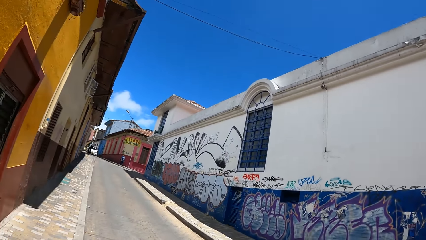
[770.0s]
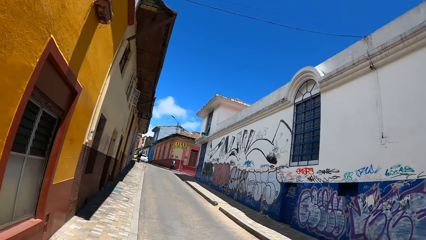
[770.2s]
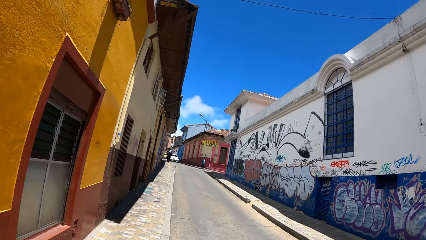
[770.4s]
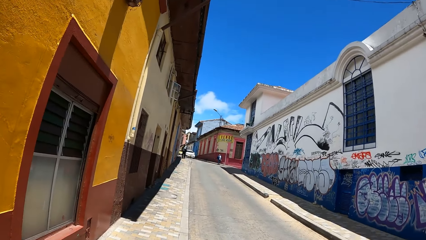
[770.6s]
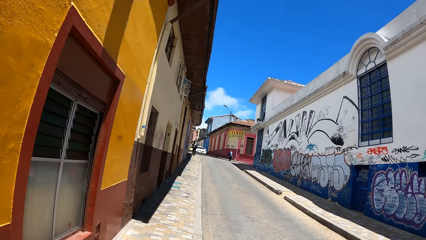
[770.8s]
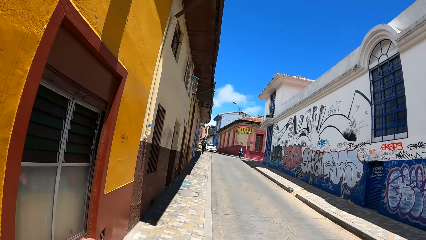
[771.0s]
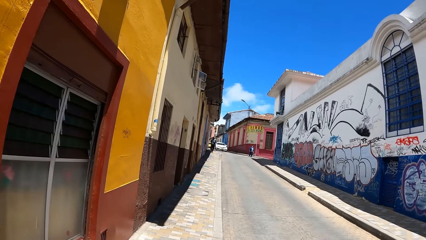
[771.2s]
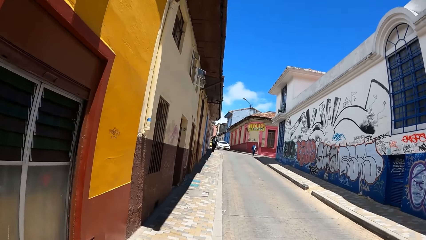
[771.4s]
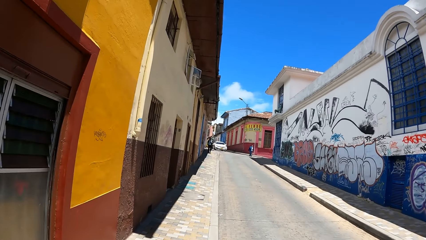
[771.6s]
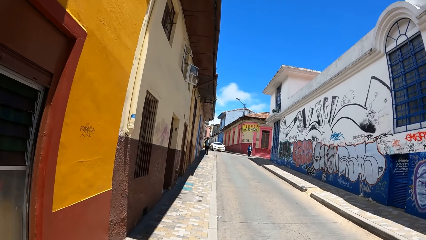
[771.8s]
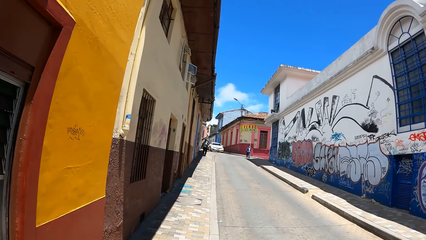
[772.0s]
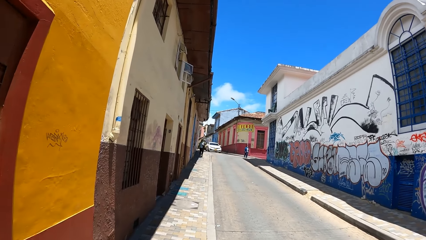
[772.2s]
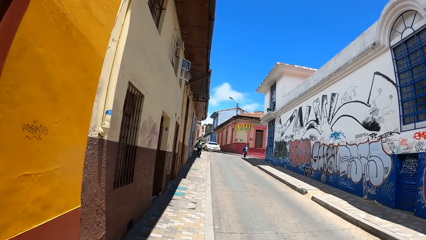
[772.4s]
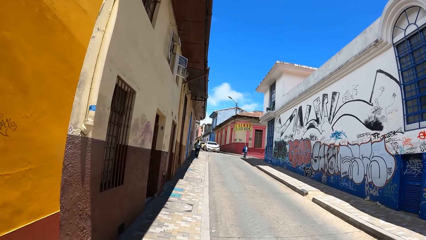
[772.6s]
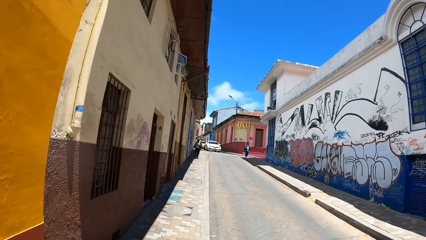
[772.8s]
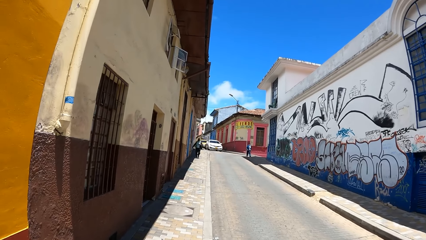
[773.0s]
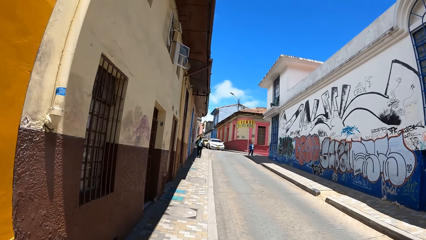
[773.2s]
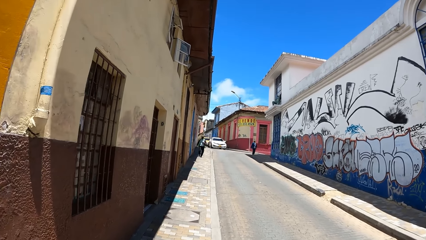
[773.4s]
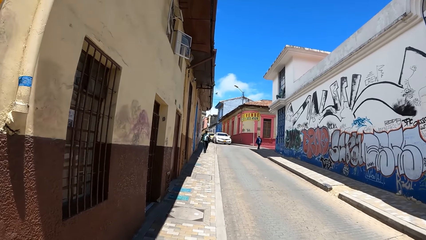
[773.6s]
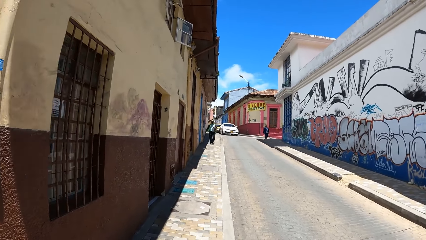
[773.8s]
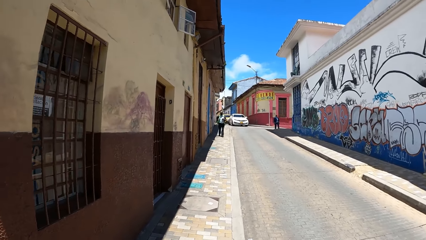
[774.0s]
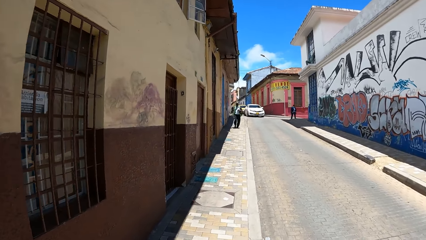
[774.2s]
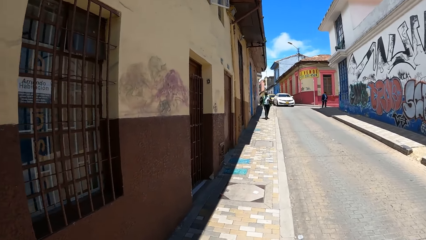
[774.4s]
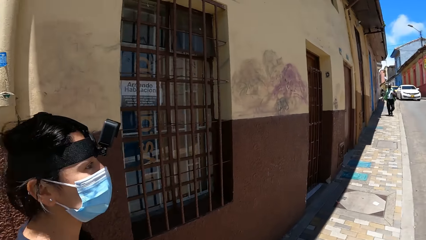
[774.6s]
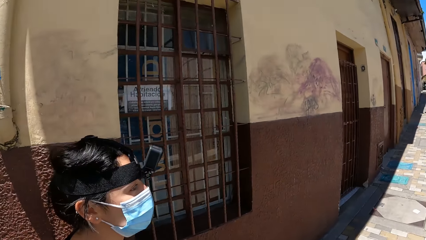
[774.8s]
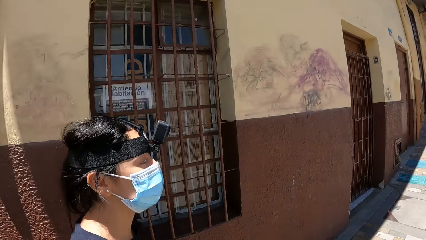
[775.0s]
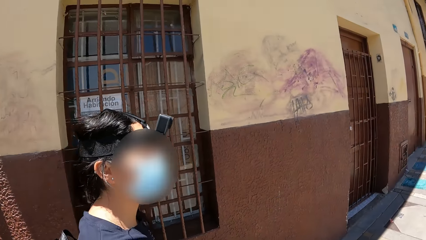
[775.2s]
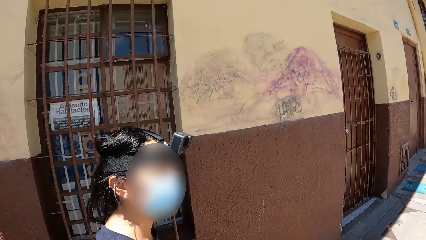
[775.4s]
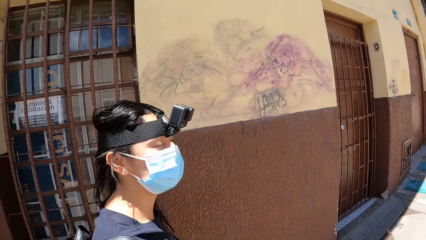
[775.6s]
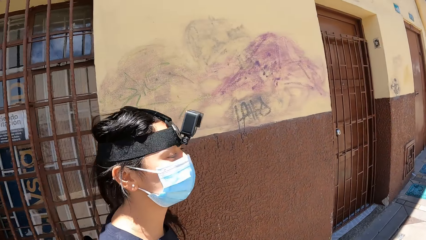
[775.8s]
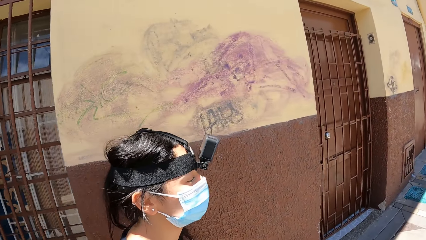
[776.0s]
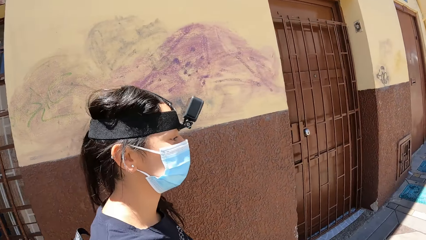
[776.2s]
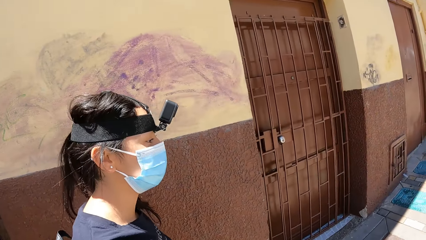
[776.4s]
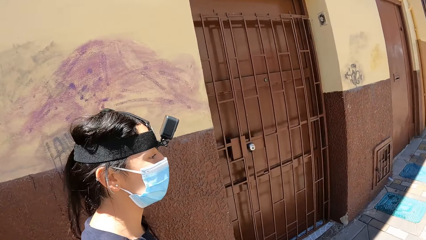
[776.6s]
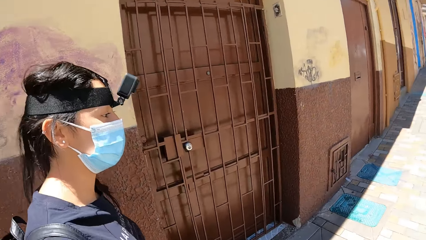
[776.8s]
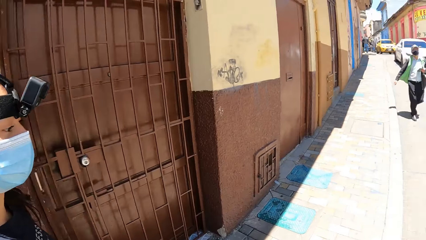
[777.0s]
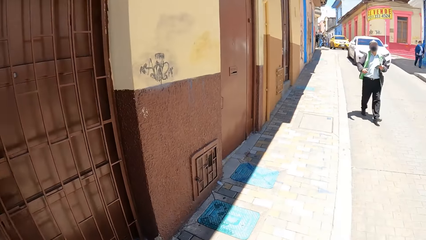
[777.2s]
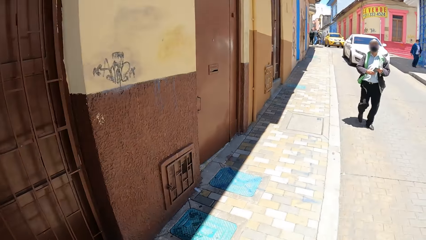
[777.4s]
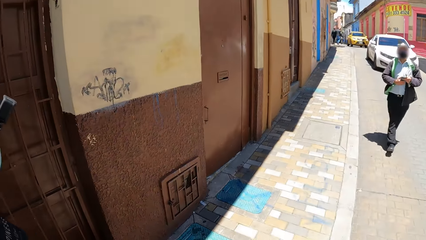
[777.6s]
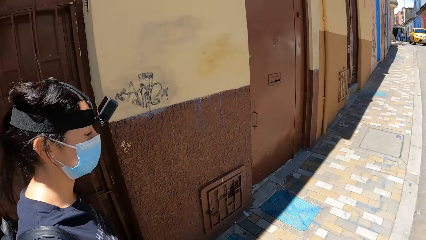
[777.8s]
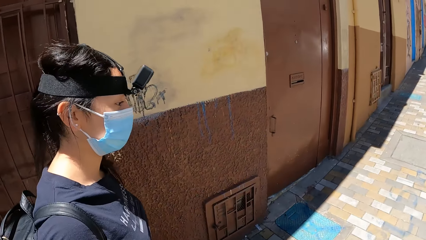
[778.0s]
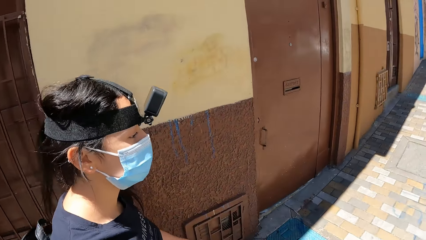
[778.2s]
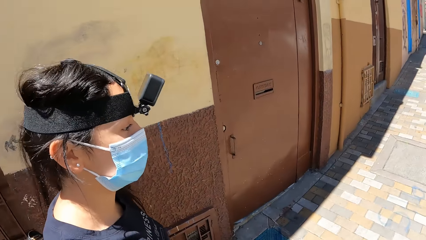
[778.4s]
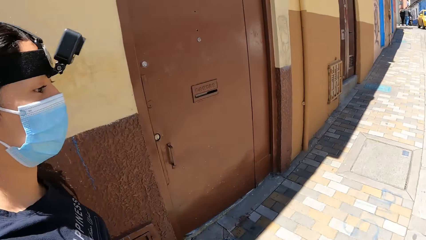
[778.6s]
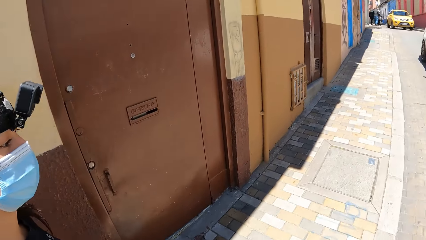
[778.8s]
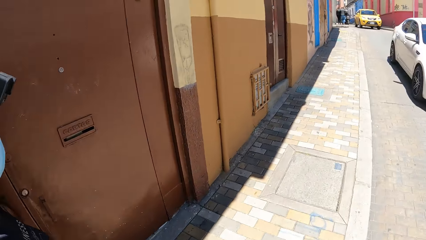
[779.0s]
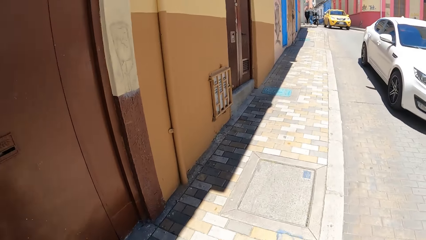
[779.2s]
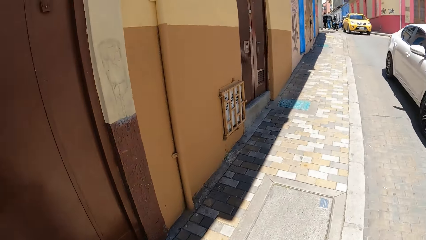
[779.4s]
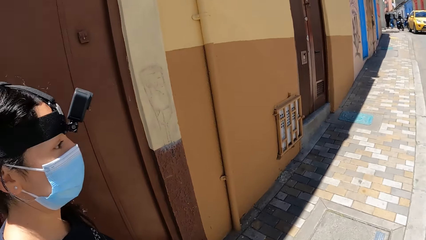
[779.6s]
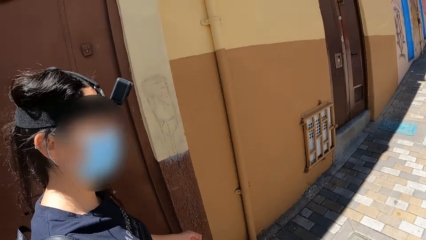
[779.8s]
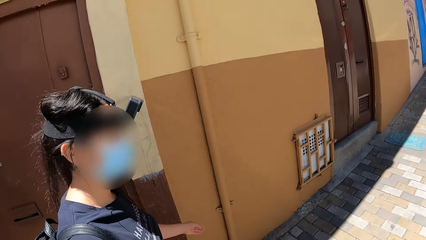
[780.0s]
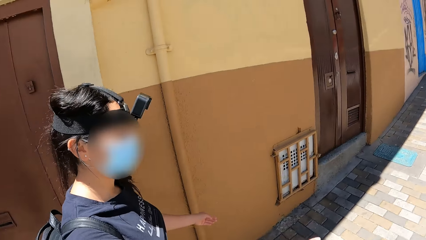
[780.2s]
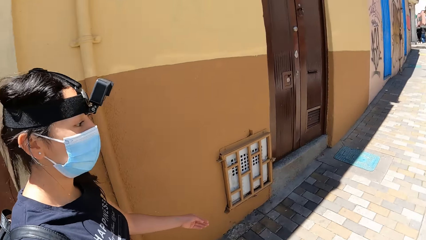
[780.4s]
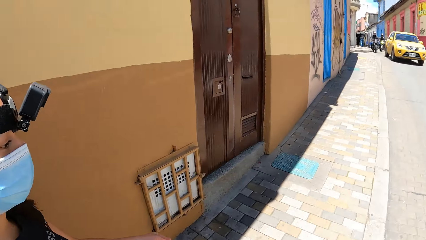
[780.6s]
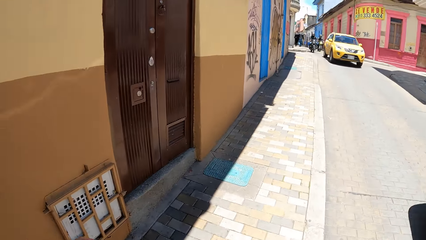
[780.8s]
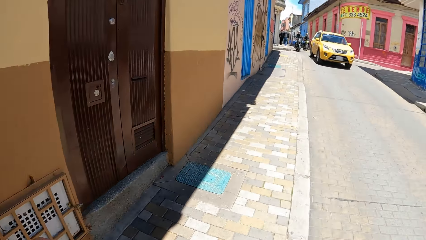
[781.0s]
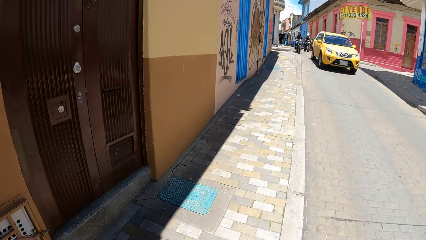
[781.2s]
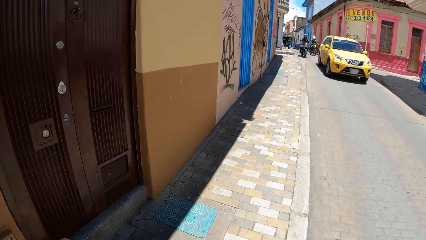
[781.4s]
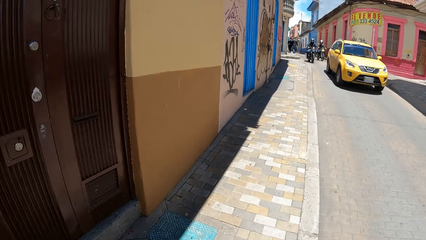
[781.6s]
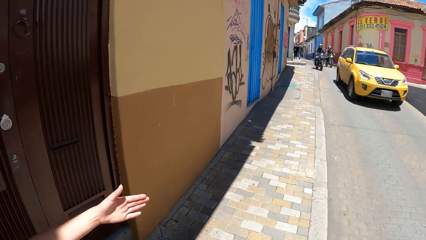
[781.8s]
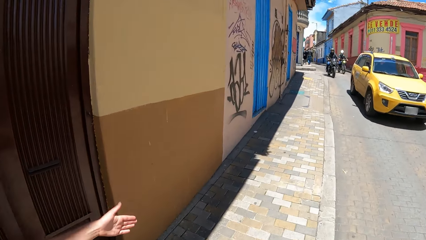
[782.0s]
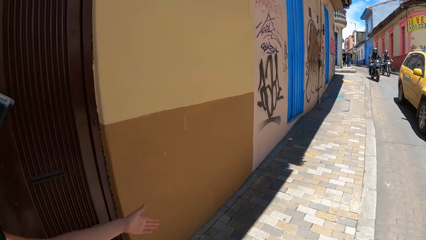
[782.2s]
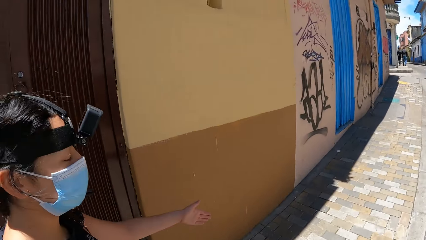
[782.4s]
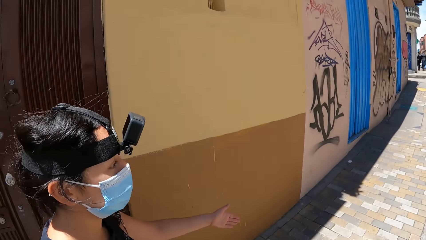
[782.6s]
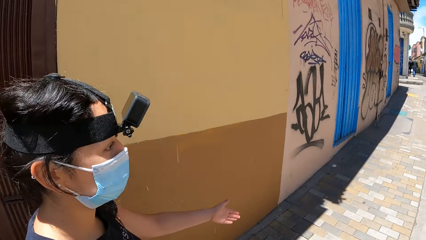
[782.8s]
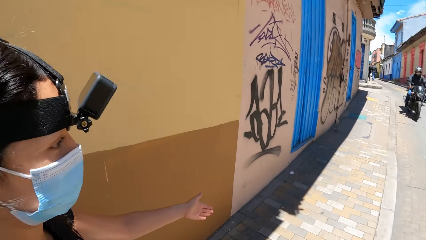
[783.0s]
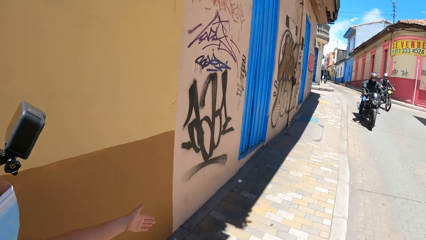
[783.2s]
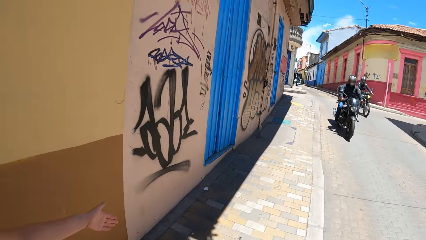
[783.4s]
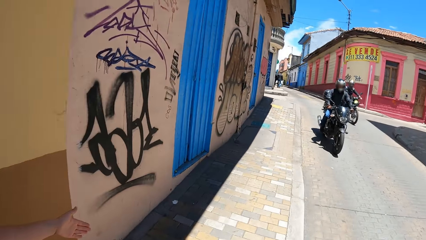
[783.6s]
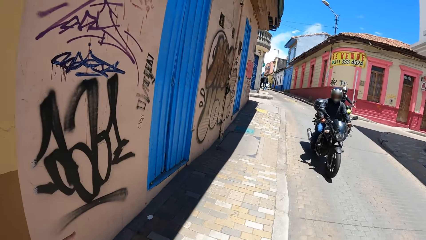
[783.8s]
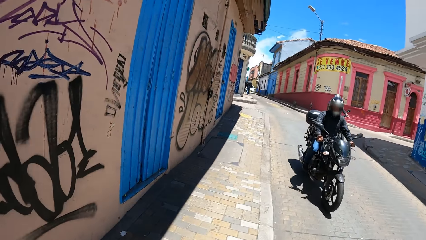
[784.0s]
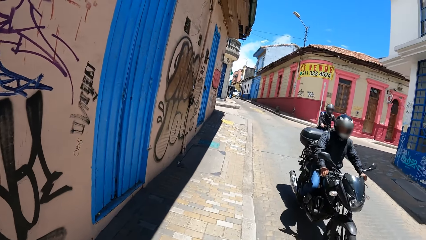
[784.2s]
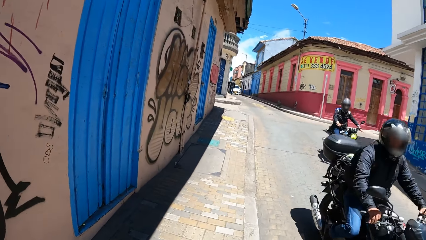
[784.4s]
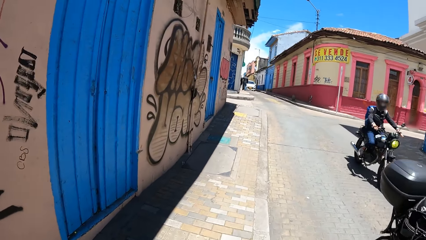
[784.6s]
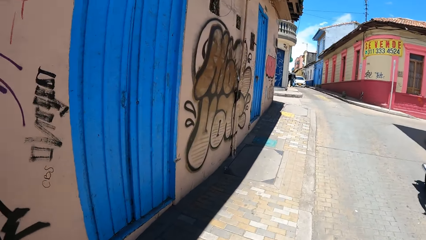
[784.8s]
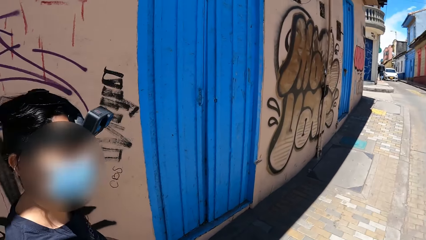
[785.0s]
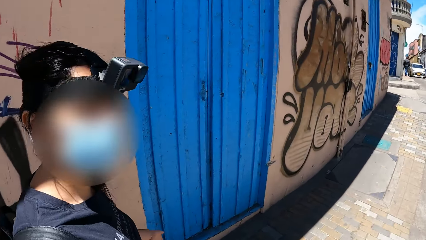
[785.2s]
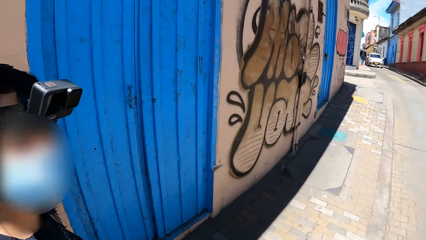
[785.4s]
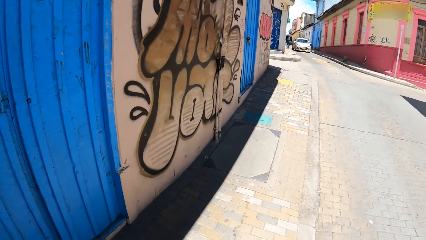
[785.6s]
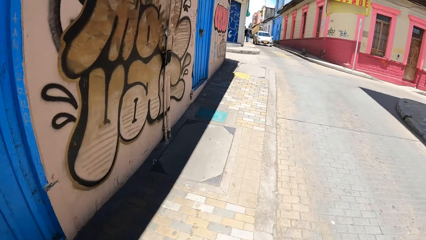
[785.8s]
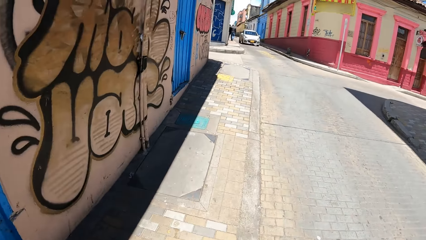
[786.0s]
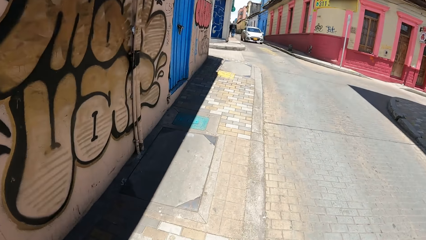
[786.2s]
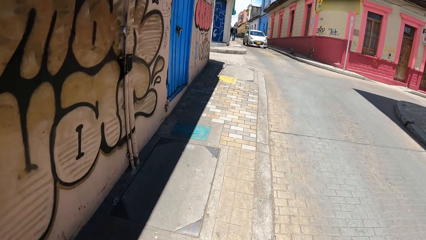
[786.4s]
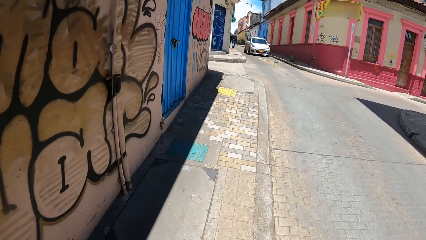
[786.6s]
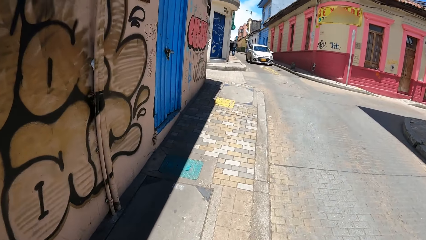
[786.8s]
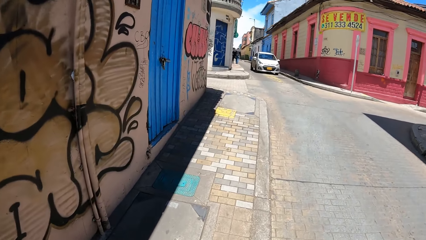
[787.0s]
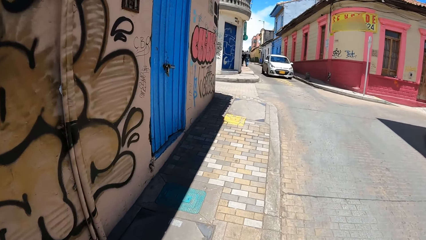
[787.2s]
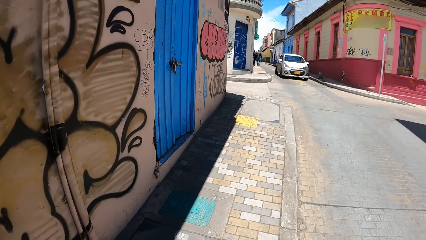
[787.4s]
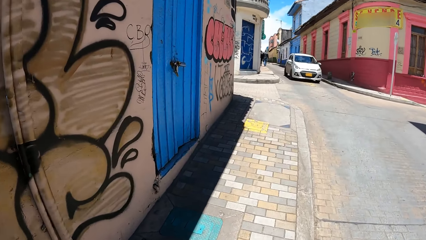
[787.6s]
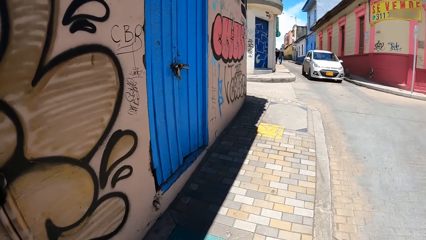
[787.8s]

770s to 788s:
The camera wearer looks at a person. They walk on the sidewalk of the road. A white car drives past the camera wearer. The camera wearer looks at the person. They walk on the sidewalk of the road. A yellow car drives past the camera wearer. The person sways a hand. The camera wearer walks on the sidewalk of the road. A motorcycle rides past the camera wearer. A motorcycle rides past again. The person looks at the camera wearer. The camera wearer walks on the sidewalk of the road.
